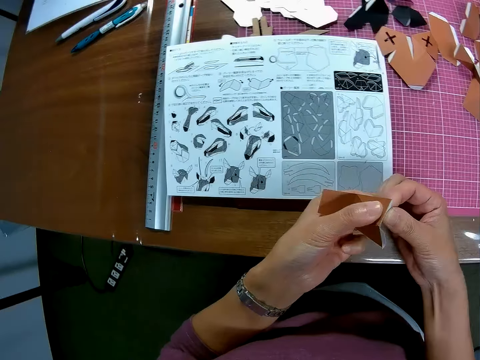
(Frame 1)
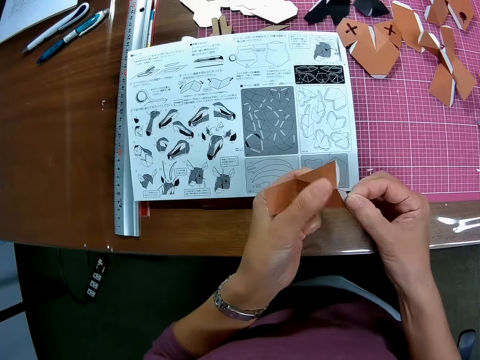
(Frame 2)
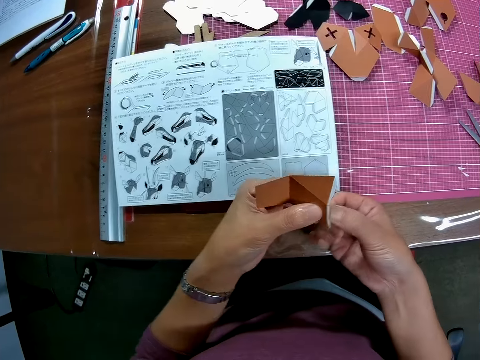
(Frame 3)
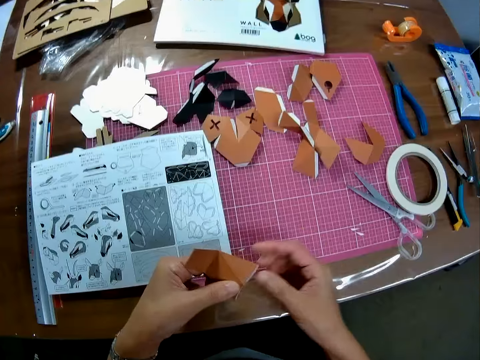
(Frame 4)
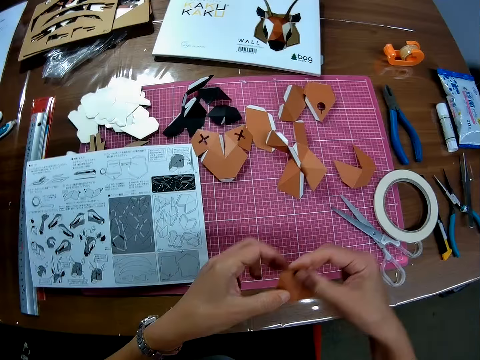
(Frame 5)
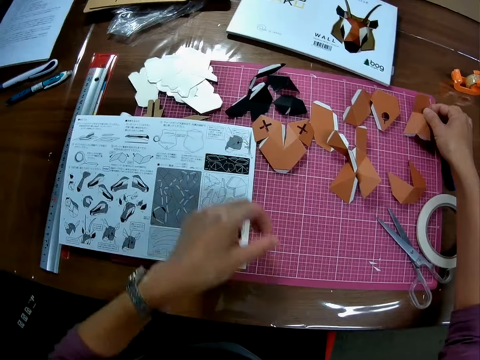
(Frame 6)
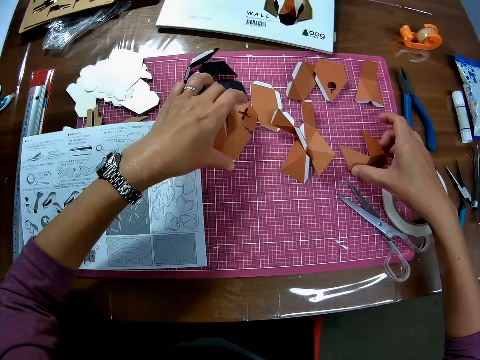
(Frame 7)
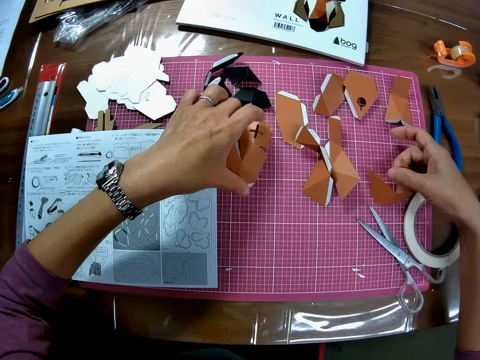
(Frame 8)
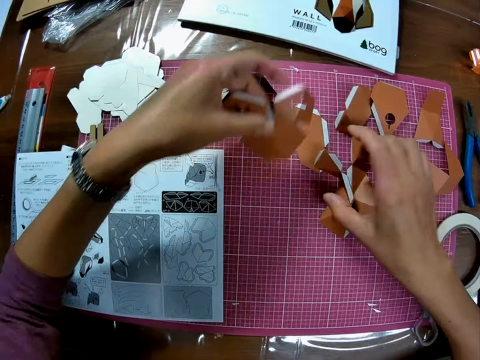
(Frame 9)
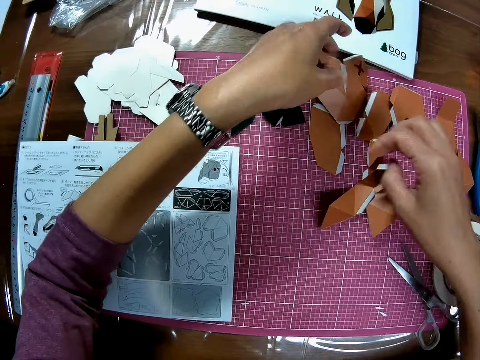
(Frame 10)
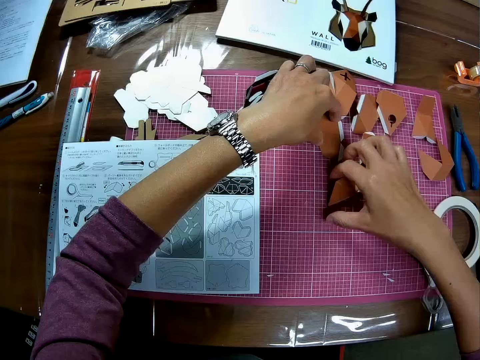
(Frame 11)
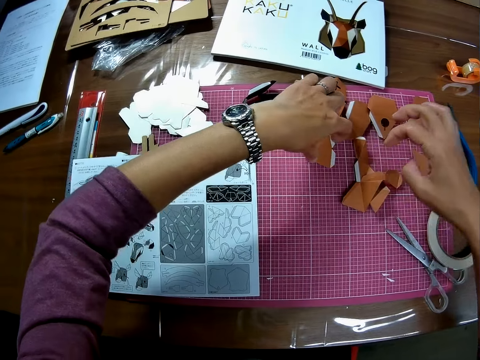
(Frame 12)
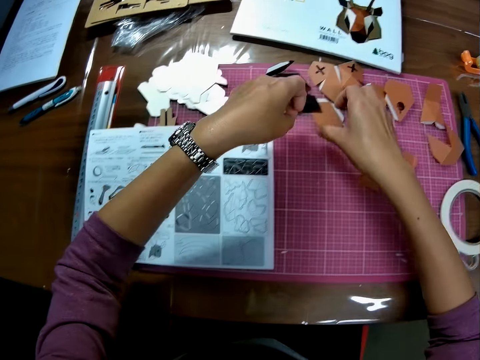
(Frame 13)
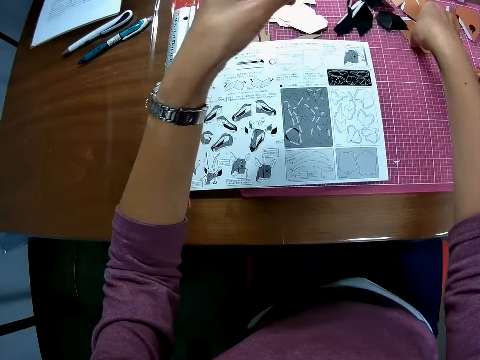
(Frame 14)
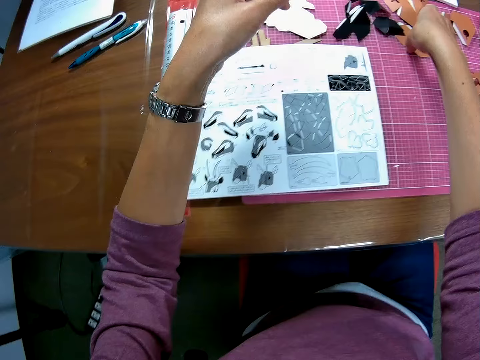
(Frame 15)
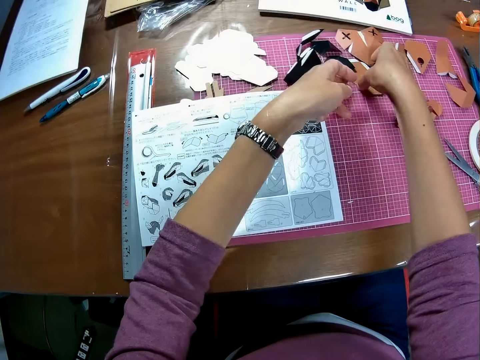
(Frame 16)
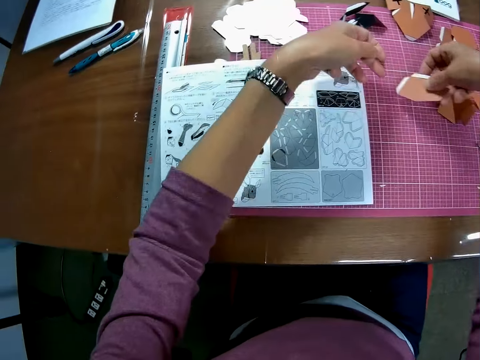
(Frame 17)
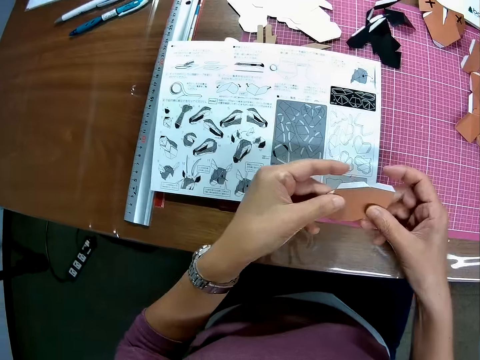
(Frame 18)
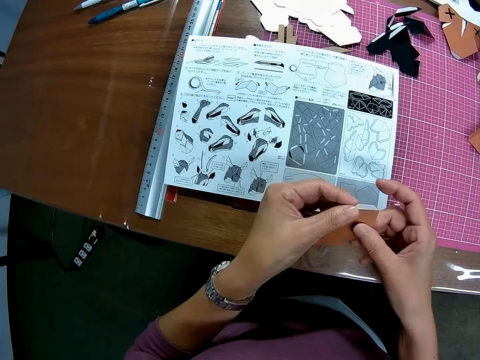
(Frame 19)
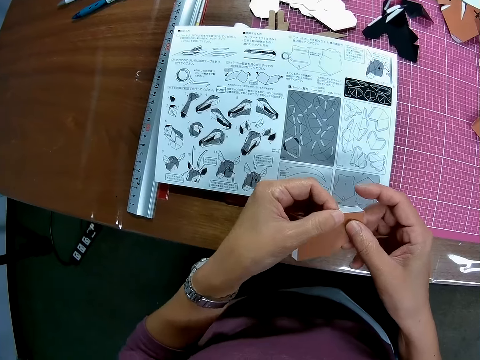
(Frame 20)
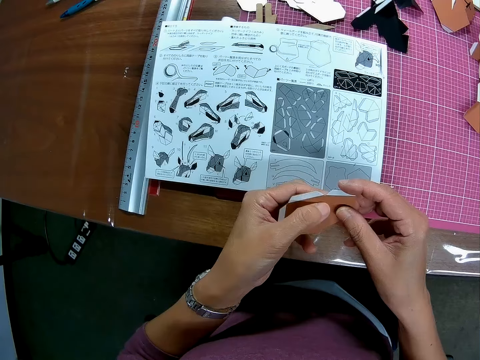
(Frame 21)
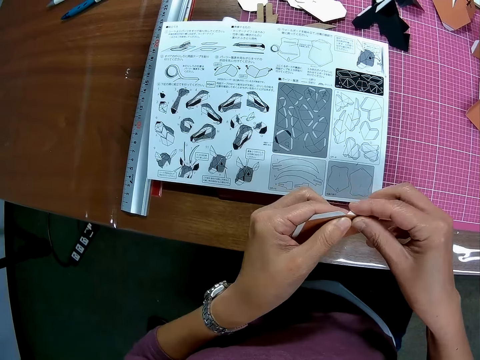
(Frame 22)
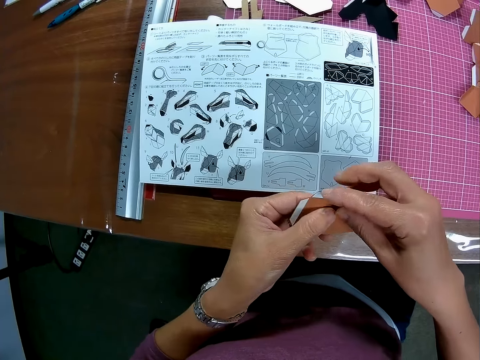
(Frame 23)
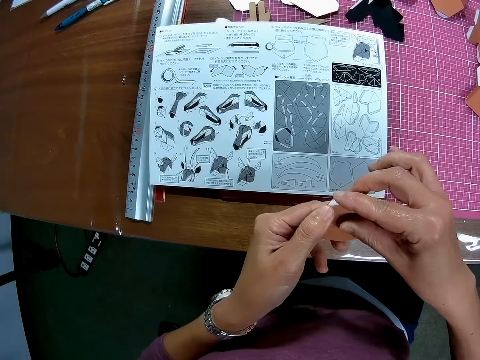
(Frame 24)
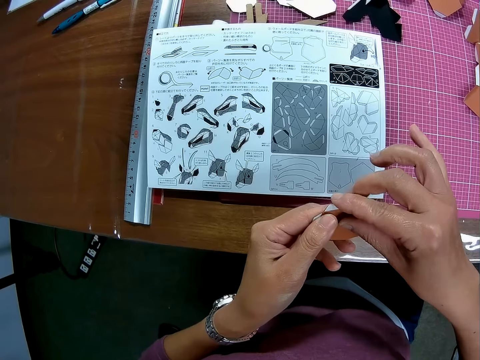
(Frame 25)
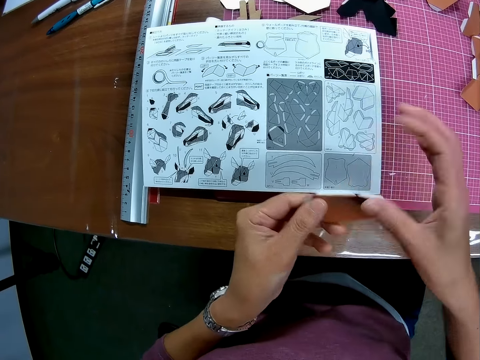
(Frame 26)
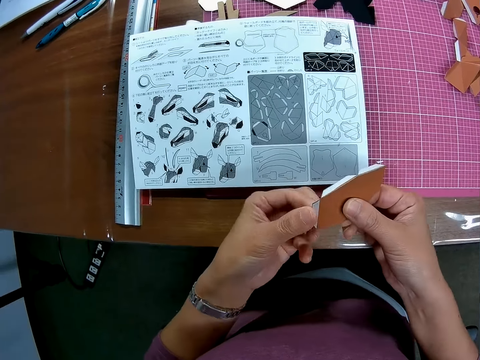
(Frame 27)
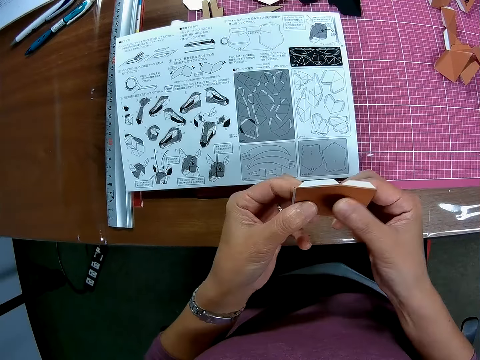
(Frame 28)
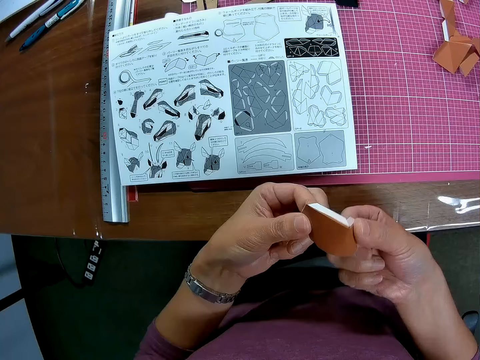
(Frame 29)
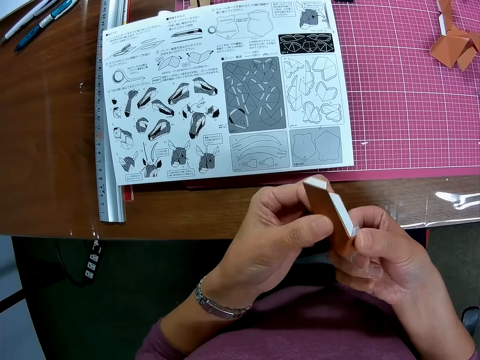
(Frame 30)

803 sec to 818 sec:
The camera wearer drops the craft paper on the table. They move the craft papers around on the table. They pick another craft paper from the table with the right hand. They fold the paper with both hands.

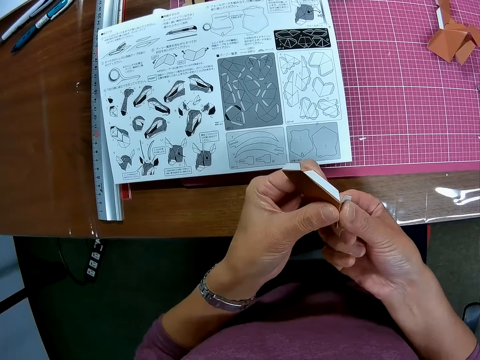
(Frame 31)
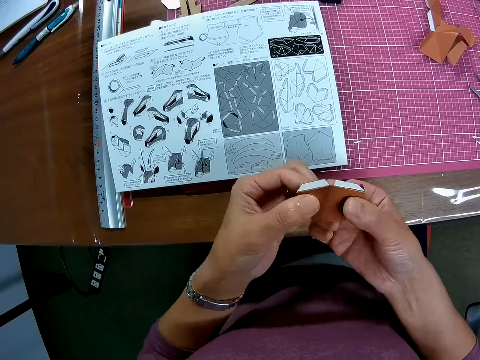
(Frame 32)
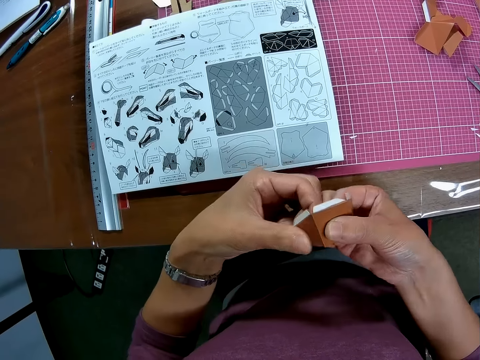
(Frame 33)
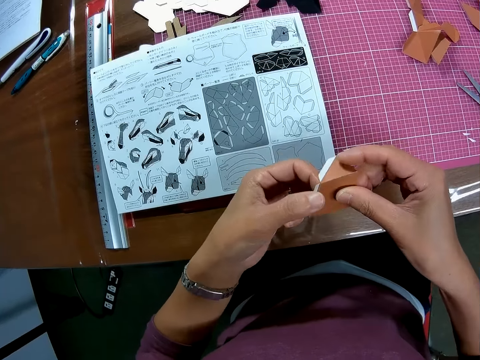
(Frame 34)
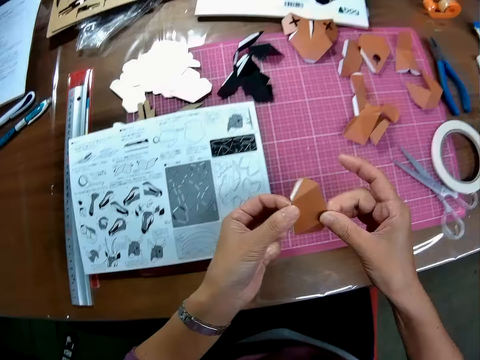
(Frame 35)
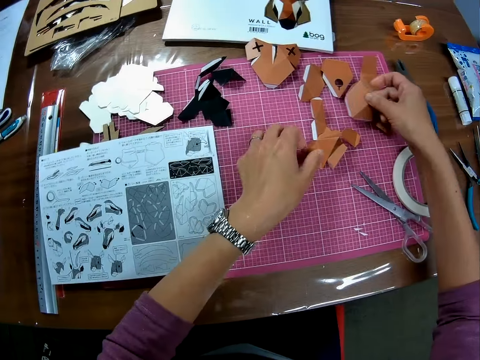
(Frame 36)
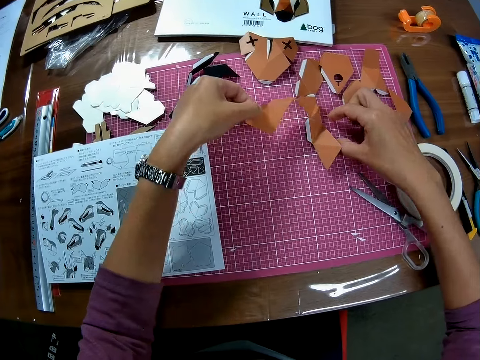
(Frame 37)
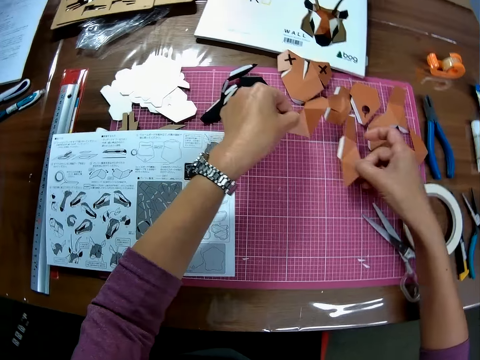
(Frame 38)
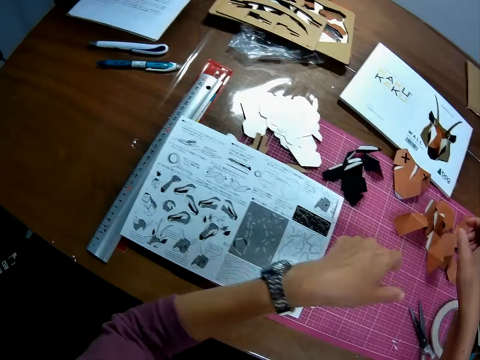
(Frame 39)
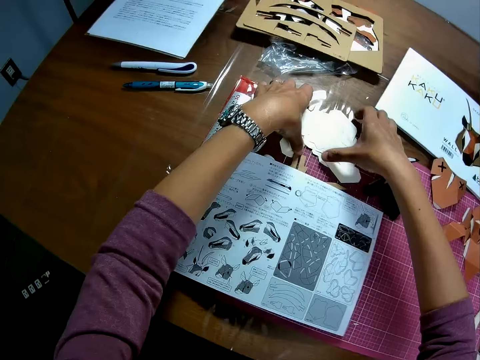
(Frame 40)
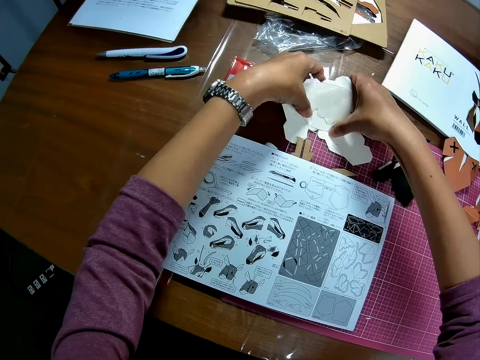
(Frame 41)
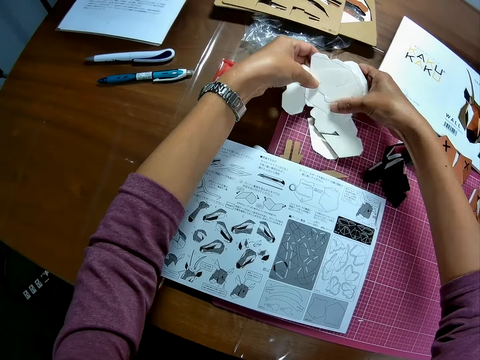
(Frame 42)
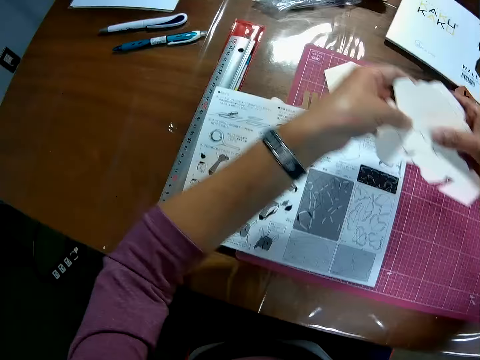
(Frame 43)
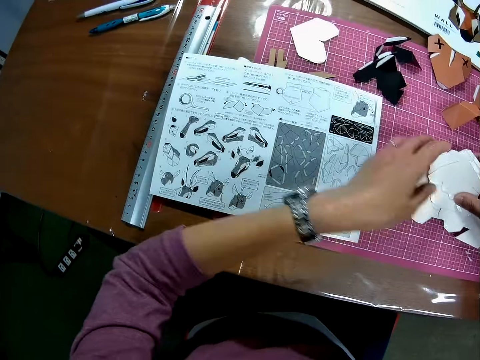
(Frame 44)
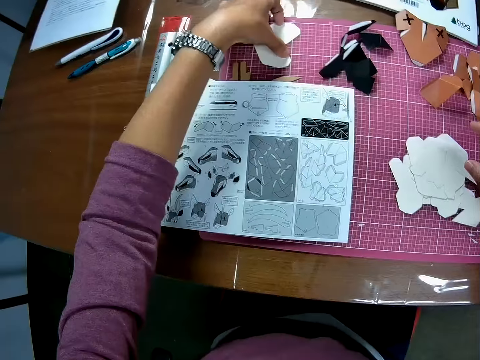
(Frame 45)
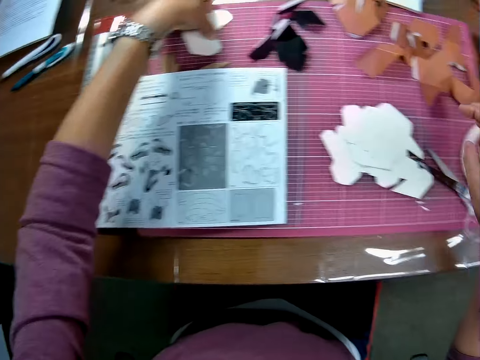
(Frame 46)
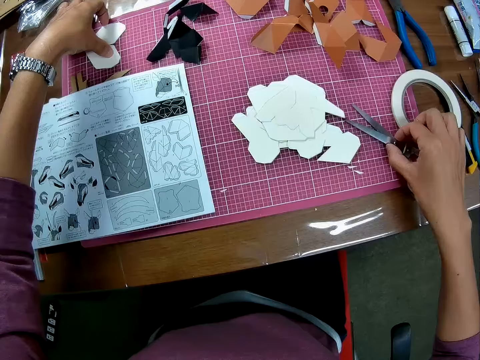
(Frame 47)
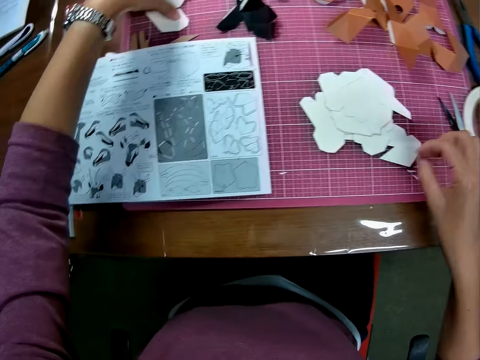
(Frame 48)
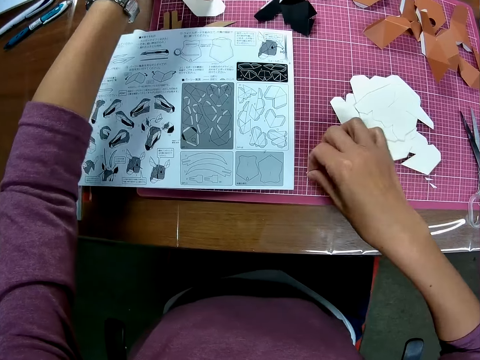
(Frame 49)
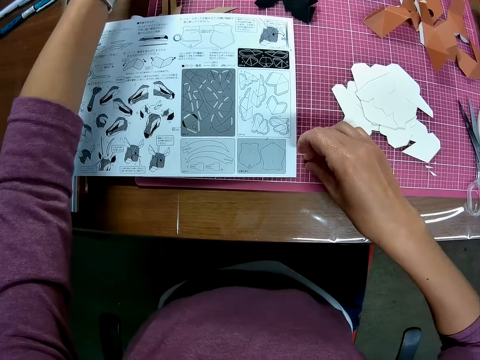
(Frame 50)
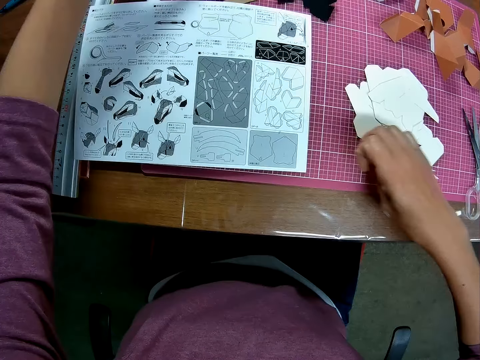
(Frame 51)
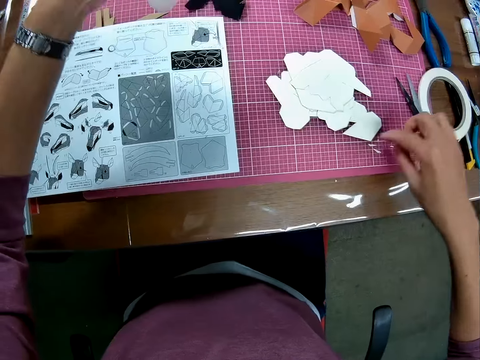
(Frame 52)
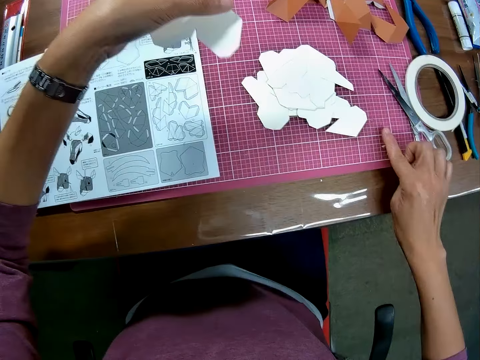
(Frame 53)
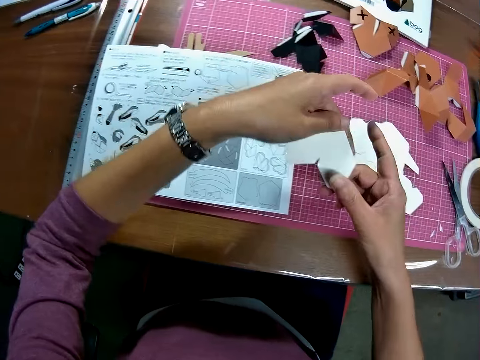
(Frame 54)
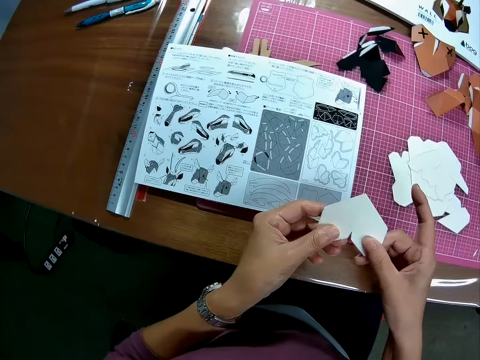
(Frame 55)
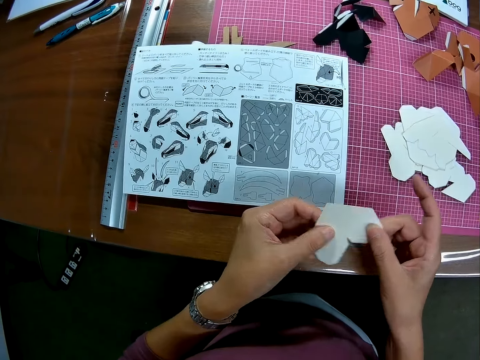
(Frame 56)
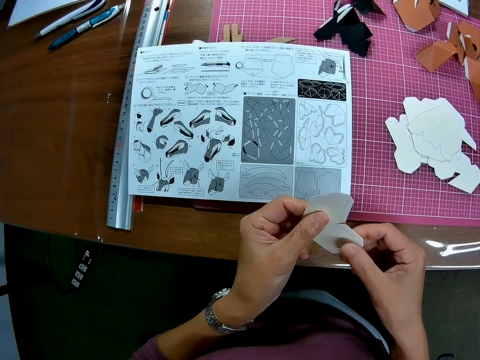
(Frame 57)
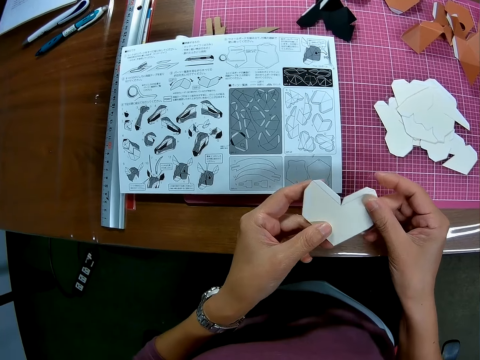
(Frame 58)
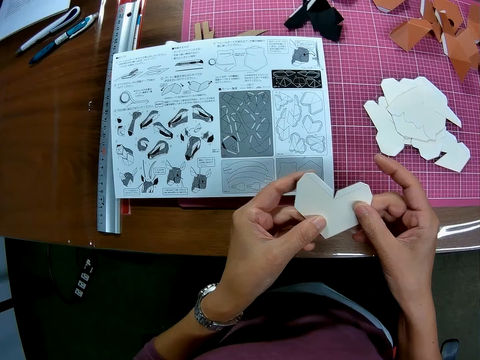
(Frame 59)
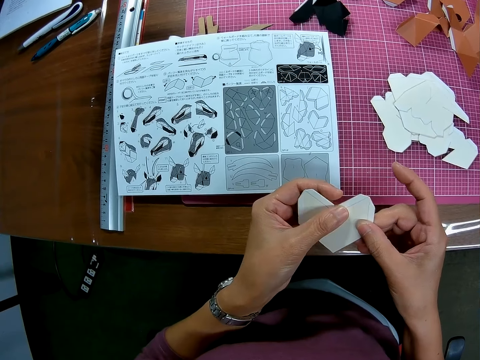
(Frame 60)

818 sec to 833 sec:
The camera wearer drops the paper on the table. He moves the craft papers around on the table. He picks some papers from the table. He moves the craft paper. He drops the papers on the table. He touches another paper from the table with the left hand. He touches another paper with his left hand. He adjusts the scissors on the table with his right hand. He pushes the scissors aside. He picks the paper with his left hand. He holds the paper with both hands. He turns the paper with both hands. He stares at a woodcraft.
